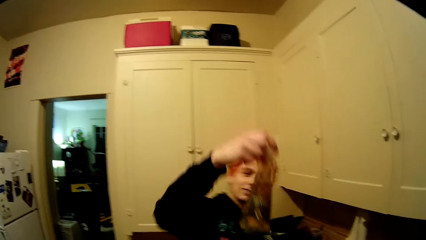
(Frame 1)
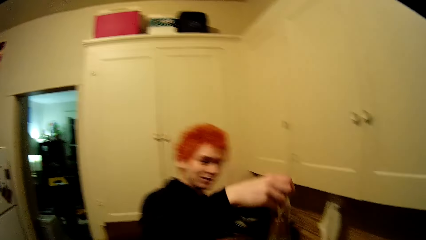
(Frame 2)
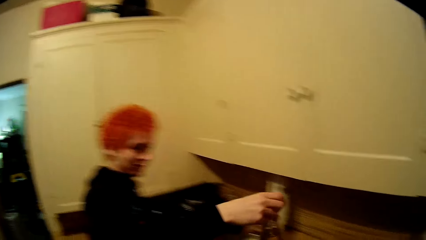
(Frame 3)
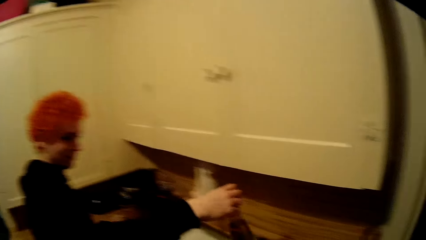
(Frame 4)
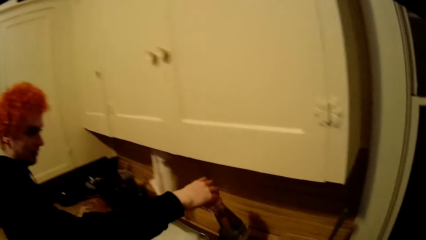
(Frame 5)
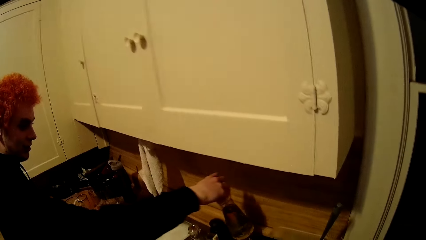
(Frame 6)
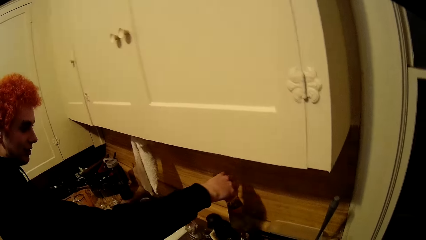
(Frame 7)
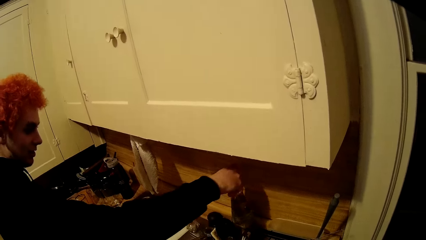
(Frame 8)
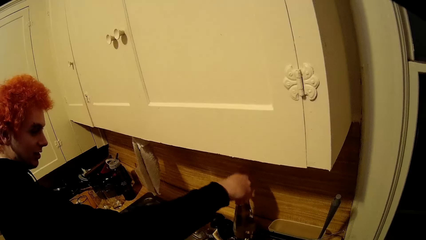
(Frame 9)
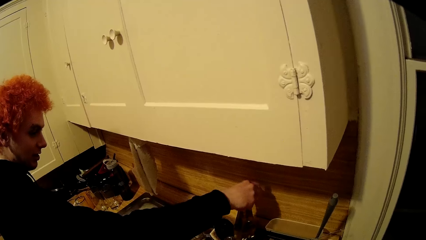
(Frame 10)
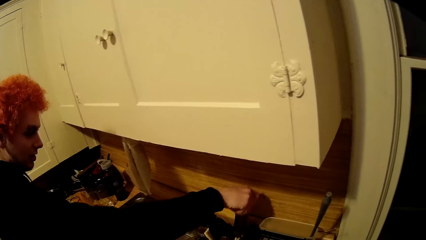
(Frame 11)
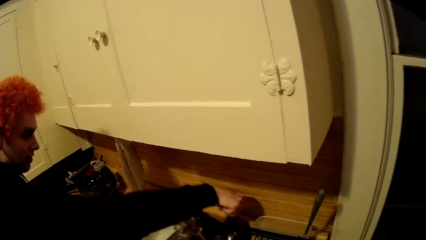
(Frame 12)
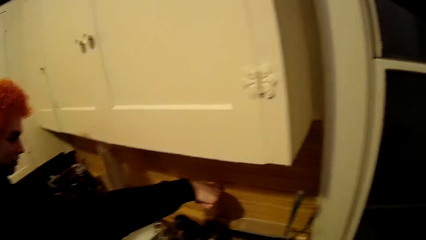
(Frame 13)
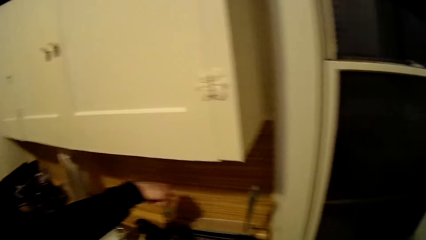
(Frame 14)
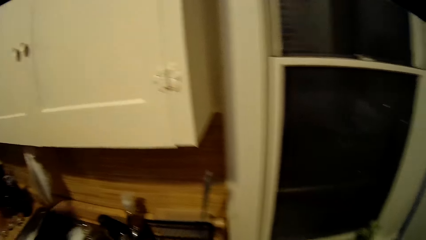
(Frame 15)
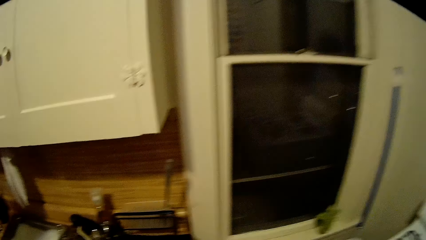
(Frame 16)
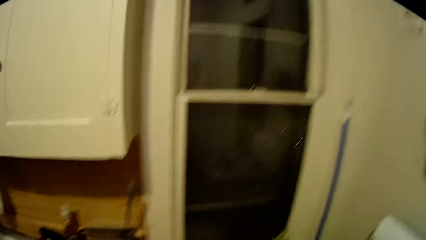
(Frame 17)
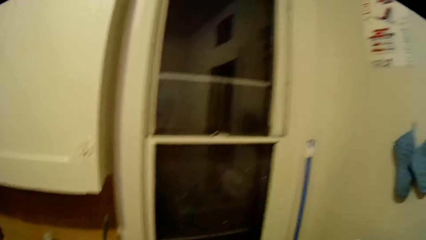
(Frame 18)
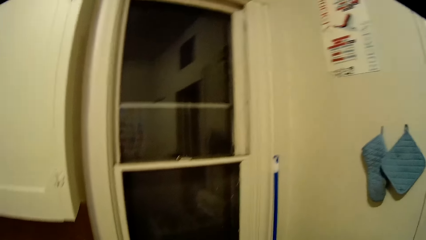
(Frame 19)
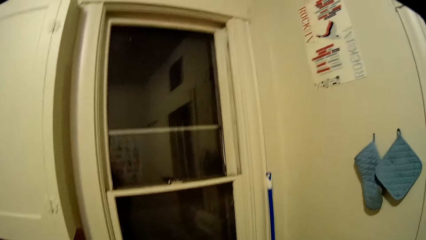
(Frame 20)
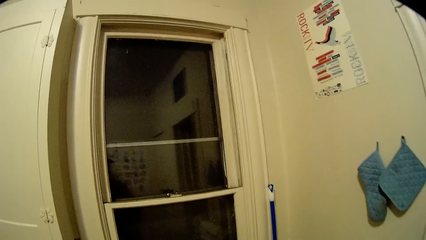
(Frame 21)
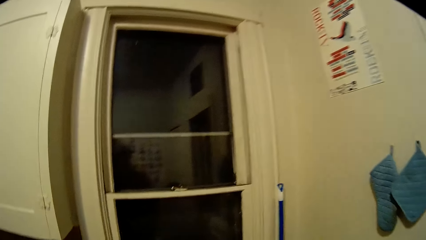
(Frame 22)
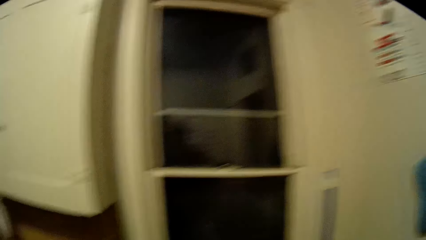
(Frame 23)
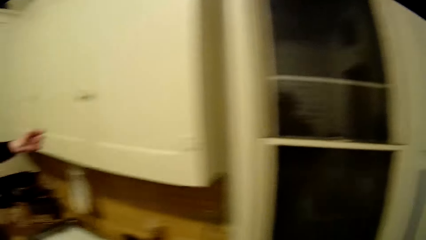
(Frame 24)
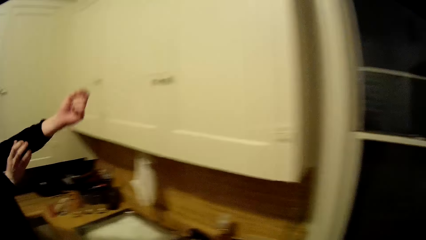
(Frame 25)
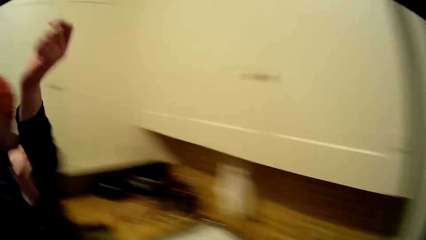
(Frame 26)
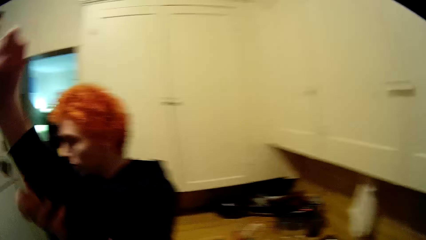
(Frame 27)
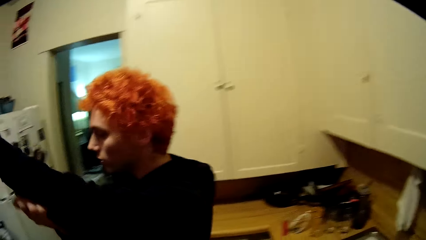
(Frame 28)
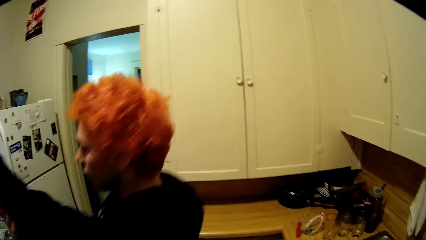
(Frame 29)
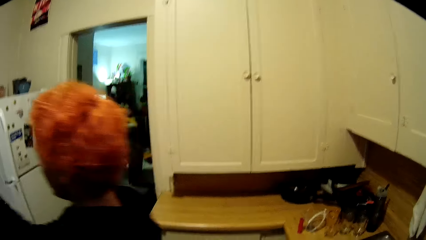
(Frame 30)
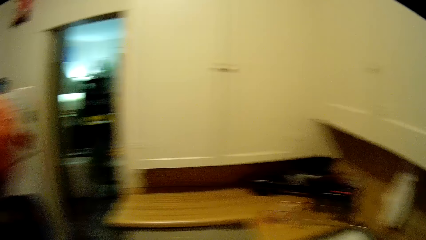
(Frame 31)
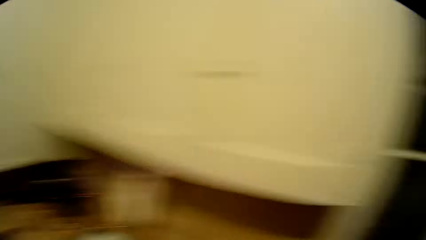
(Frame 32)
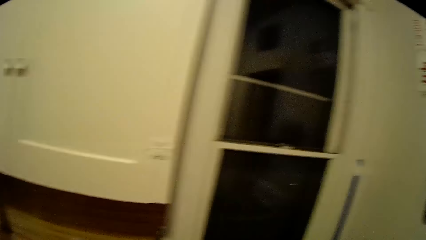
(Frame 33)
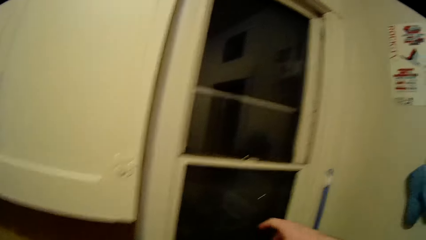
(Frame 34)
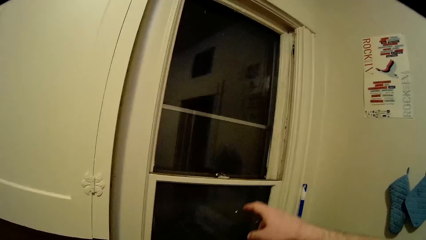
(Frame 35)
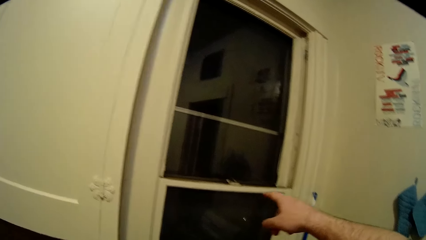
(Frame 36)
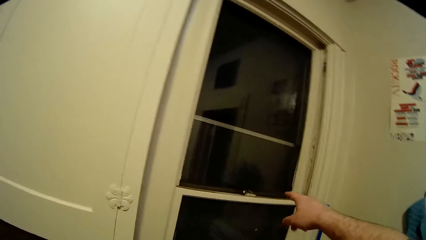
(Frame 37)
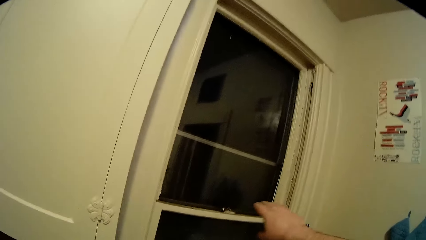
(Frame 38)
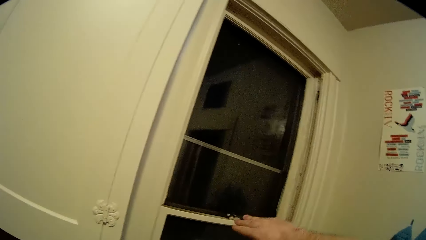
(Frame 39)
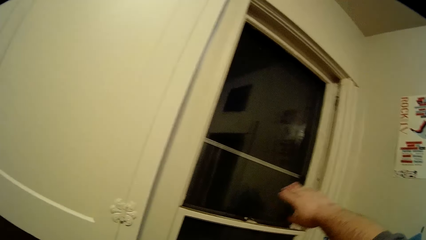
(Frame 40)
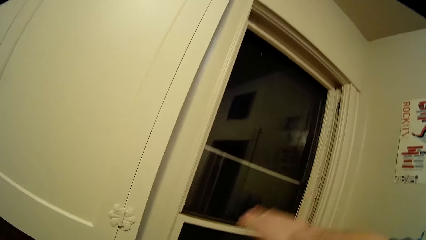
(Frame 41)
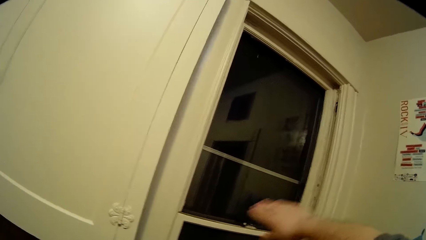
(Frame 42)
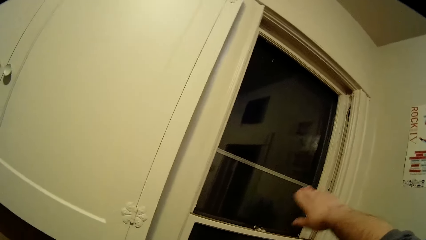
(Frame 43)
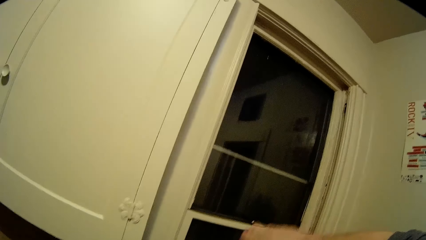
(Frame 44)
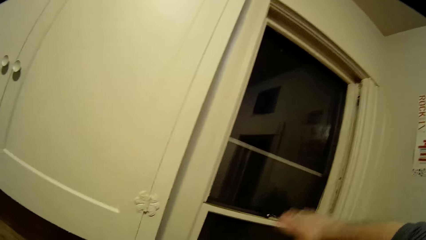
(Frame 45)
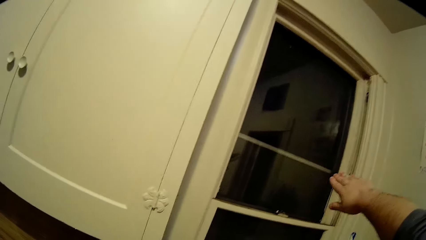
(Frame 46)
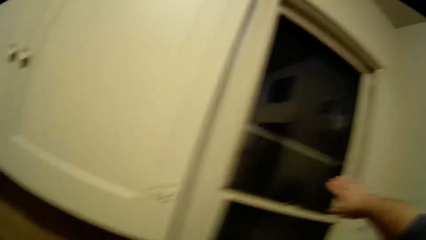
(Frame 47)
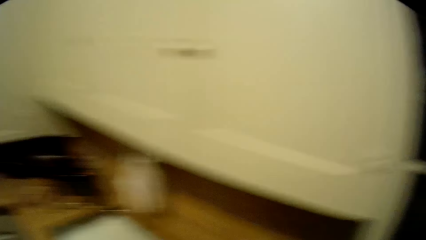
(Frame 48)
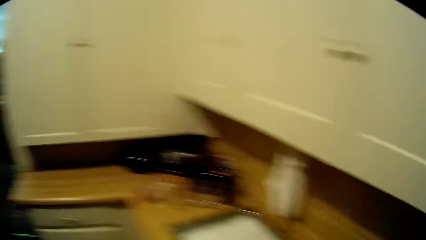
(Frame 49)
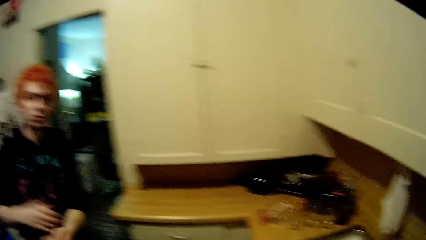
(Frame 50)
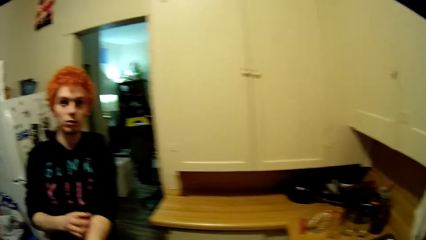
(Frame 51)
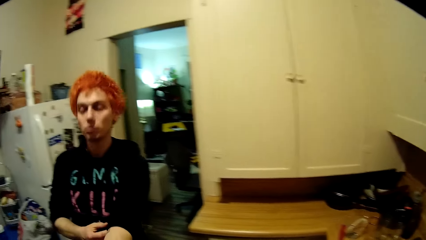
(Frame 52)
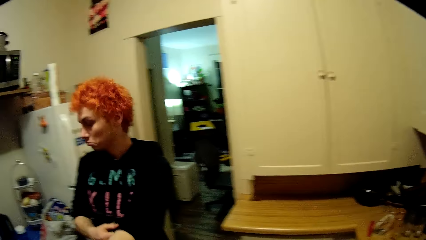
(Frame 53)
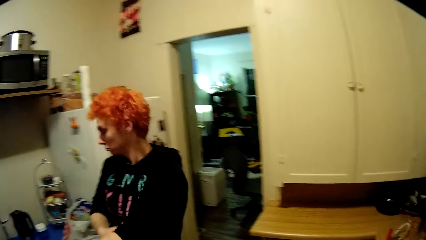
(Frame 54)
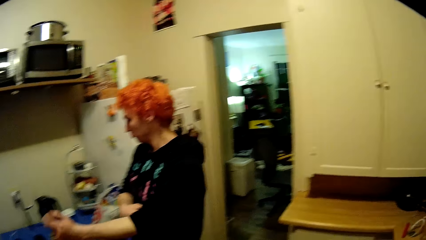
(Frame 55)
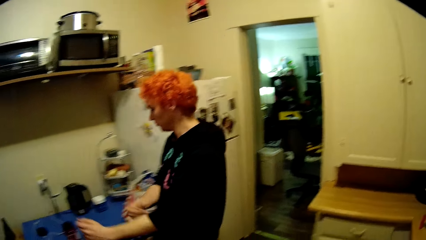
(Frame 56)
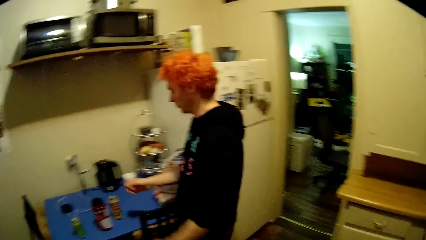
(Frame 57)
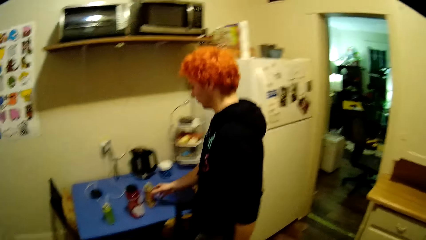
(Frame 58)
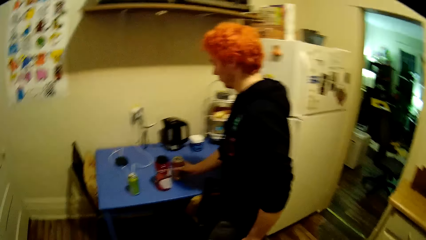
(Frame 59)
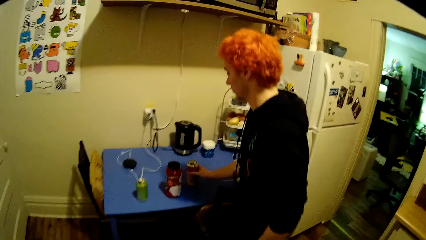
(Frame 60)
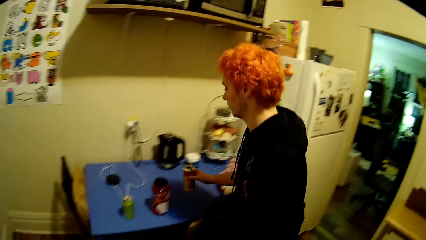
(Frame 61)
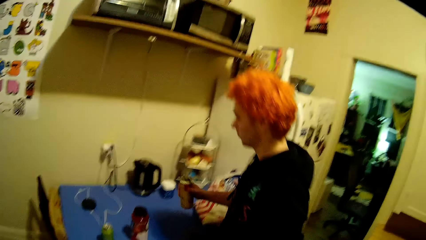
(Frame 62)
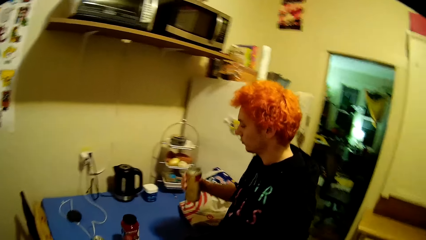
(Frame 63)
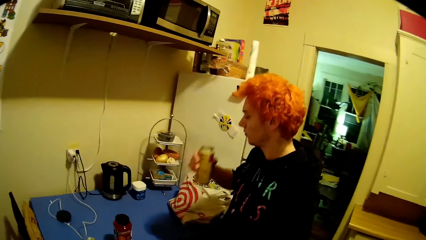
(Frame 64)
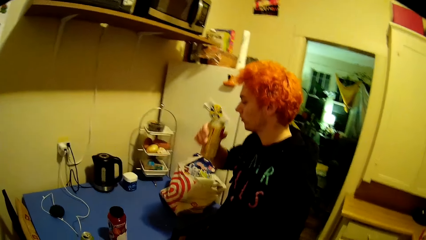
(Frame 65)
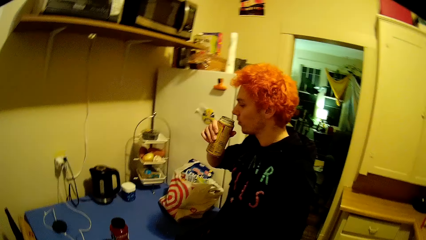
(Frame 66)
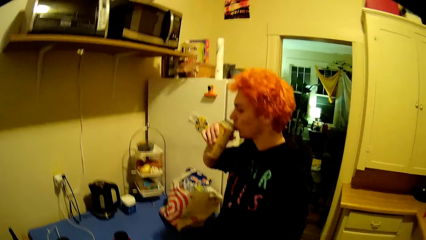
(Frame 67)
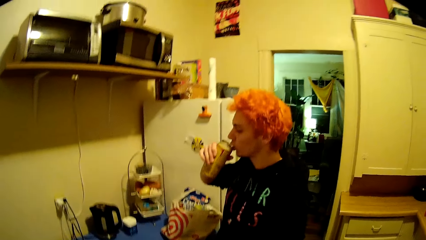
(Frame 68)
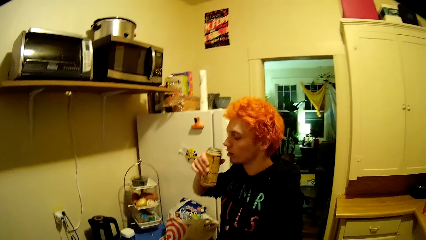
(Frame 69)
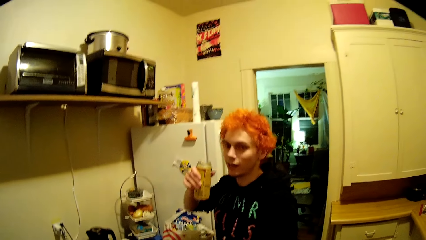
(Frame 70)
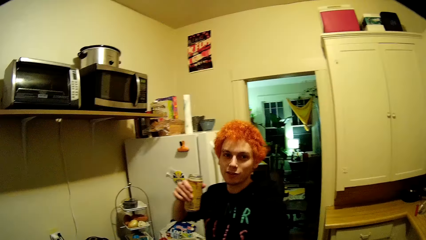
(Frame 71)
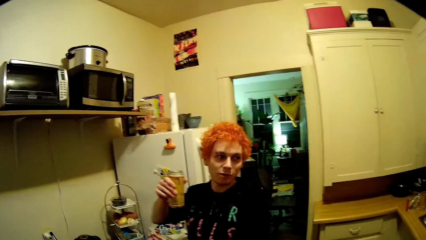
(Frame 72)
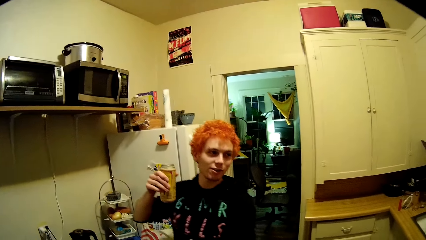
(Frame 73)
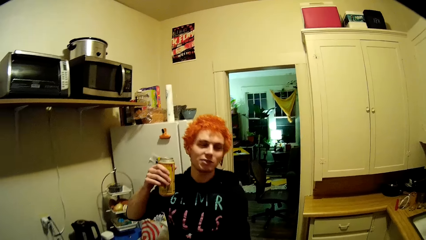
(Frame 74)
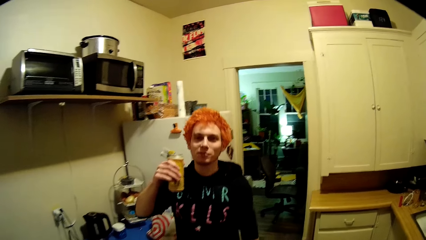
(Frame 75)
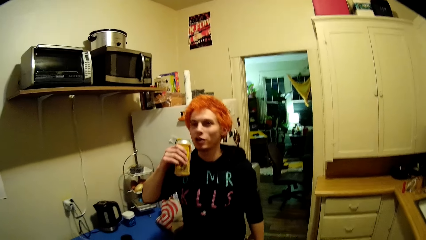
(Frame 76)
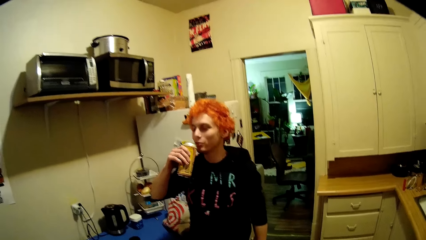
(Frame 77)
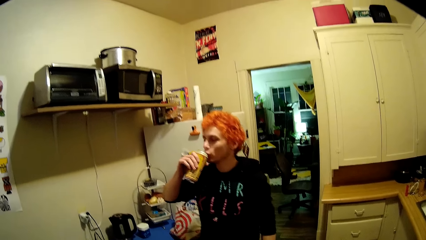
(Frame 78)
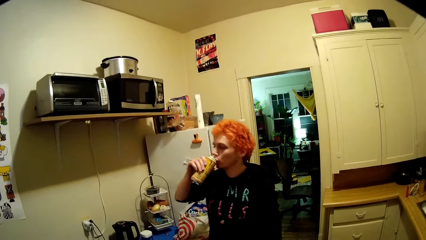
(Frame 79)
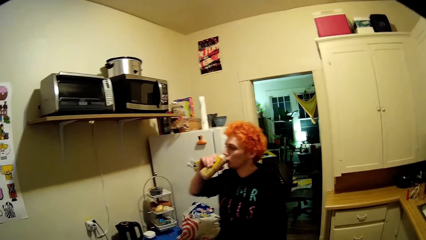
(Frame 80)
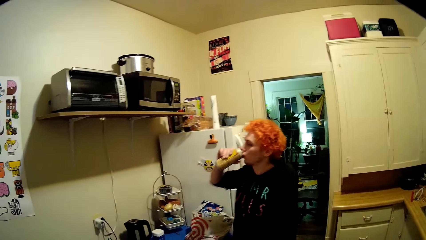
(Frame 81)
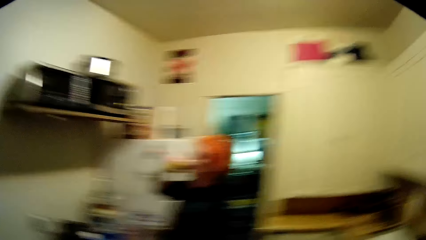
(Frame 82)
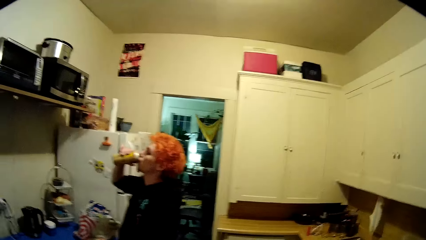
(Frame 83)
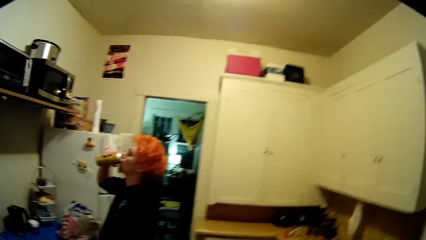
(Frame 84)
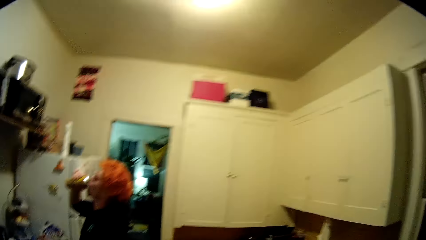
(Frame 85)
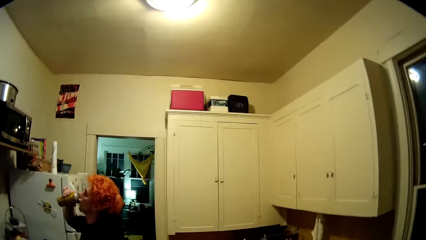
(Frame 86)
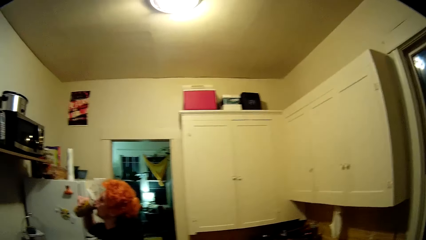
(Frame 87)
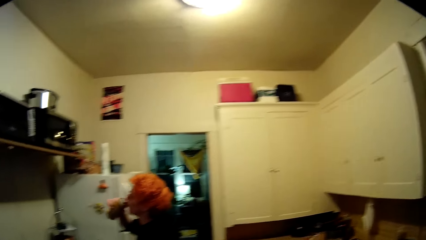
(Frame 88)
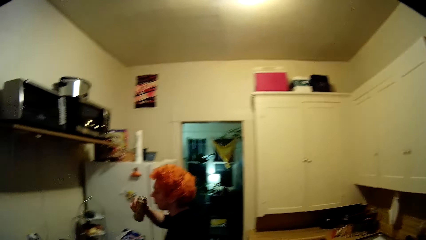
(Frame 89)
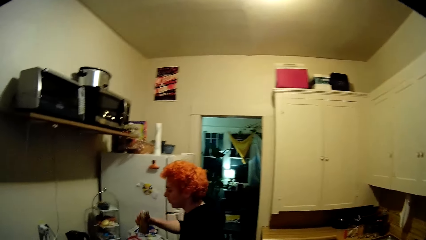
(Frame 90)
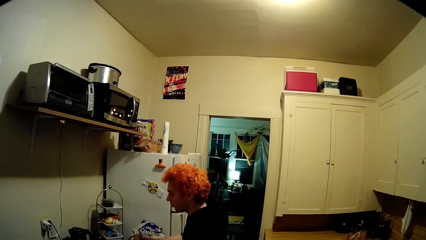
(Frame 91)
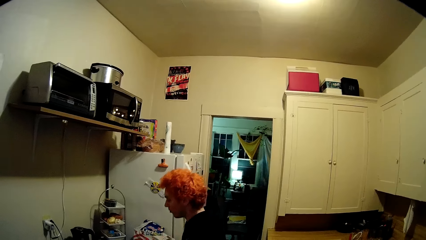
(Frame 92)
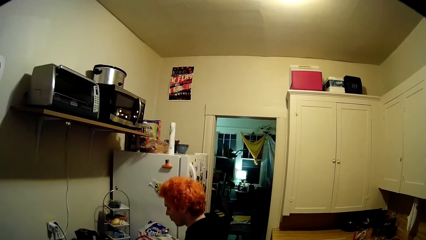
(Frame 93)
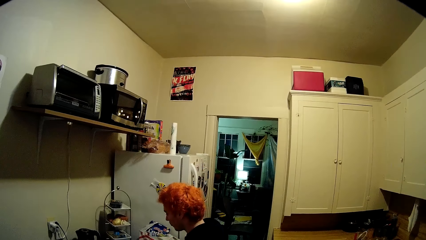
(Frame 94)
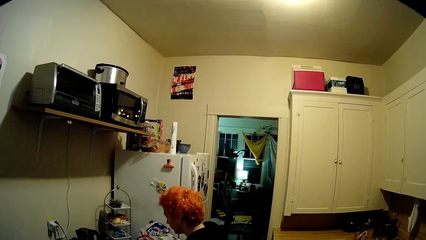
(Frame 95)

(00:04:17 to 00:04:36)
A man puts the bottle on the table and moves around the kitchen. The camera wearer walks around the house, folds sweater sleeves, and makes gestures. They talk with another man. They stare around the house. The first man picks up a can from the table and drinks the drink in the can.
